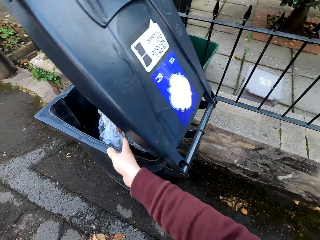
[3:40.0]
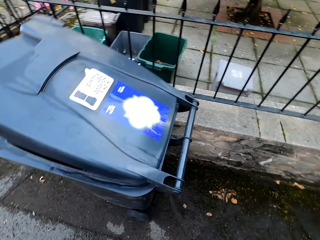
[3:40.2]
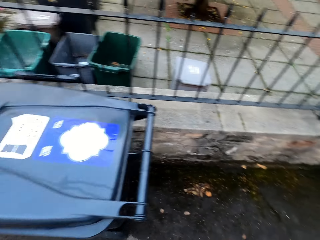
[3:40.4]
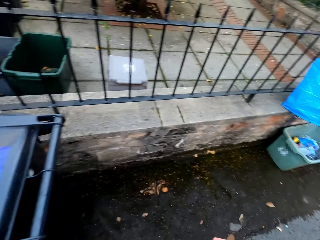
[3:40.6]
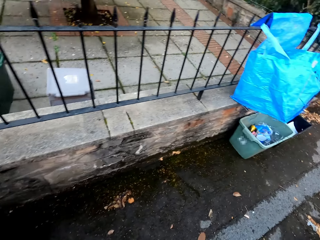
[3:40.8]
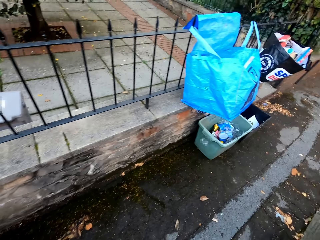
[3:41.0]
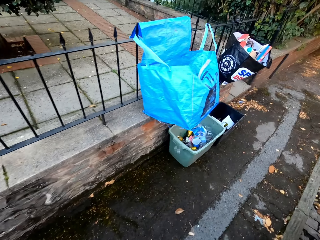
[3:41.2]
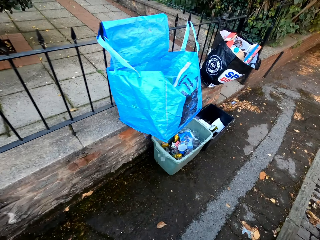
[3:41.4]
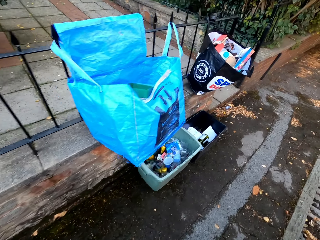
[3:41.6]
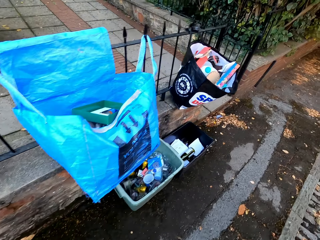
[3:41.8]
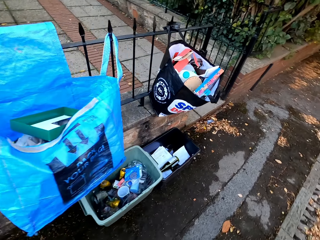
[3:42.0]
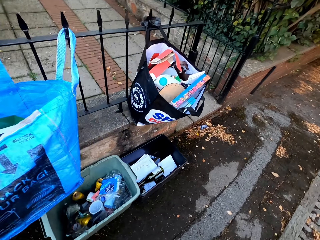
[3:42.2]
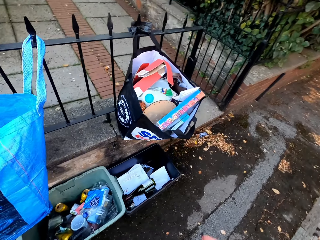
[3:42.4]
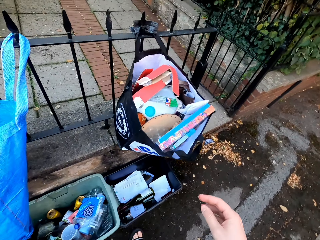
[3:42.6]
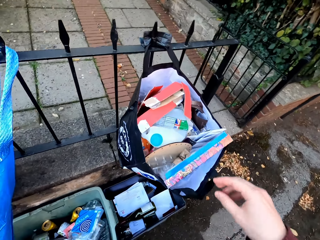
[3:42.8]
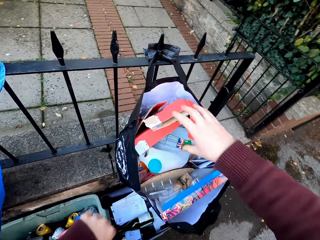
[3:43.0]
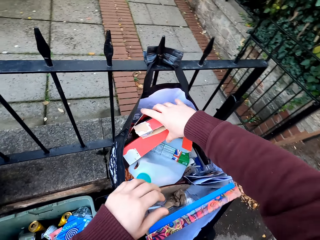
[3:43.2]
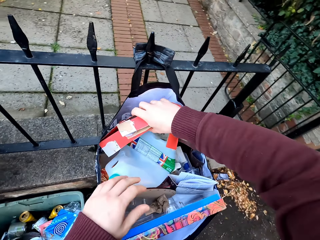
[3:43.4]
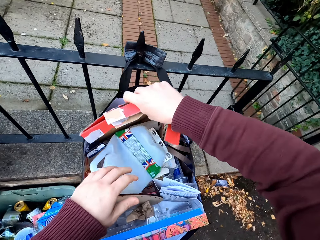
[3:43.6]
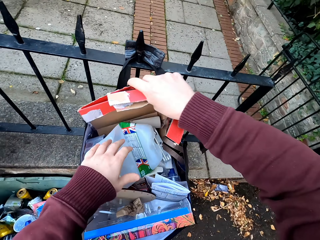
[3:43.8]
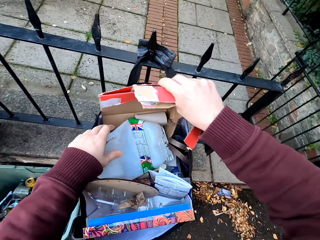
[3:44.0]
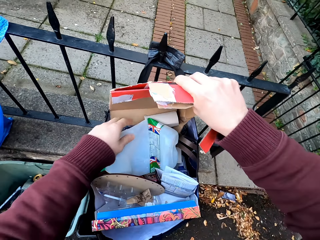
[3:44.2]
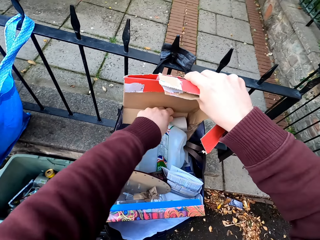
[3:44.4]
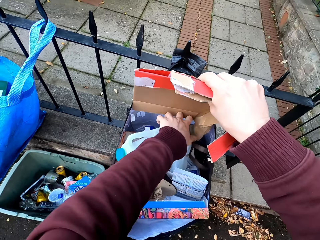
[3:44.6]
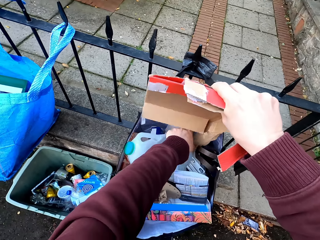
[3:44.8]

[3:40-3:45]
The camera wearer closes the dustbin. They walk around the compound. They walk outside the compound. They sort the garbage. They remove waste from the bag.

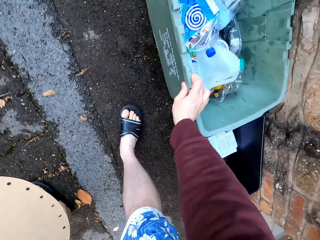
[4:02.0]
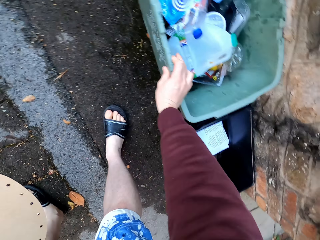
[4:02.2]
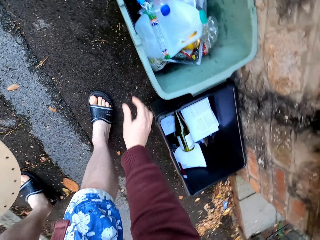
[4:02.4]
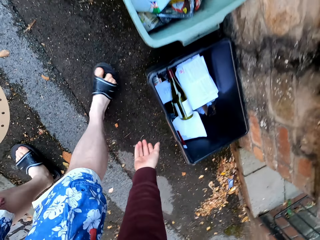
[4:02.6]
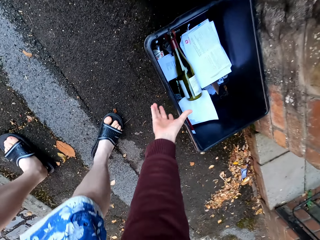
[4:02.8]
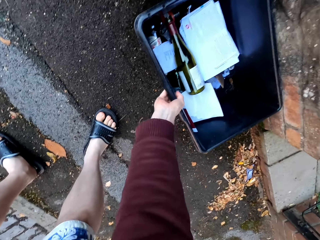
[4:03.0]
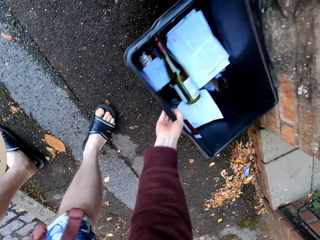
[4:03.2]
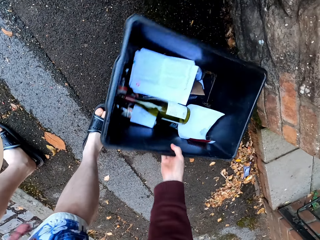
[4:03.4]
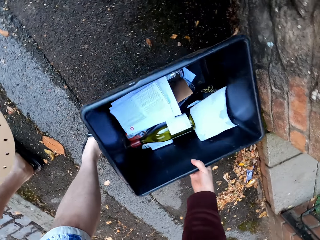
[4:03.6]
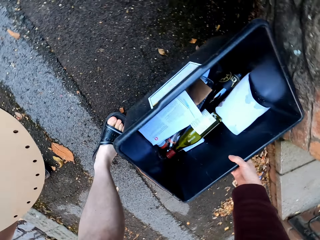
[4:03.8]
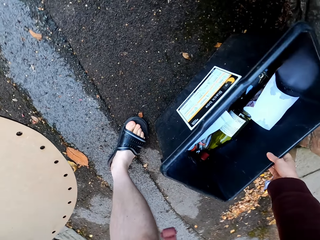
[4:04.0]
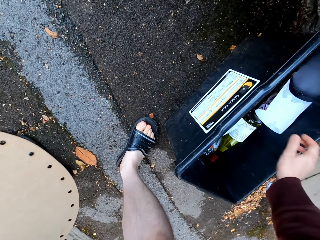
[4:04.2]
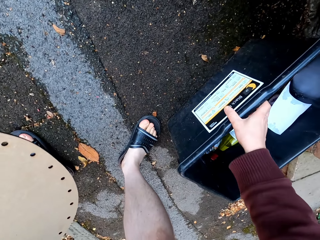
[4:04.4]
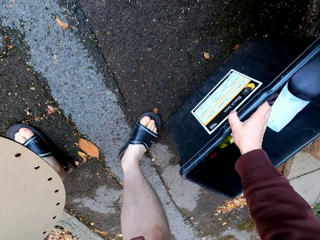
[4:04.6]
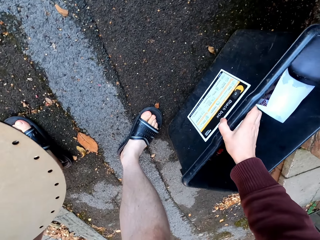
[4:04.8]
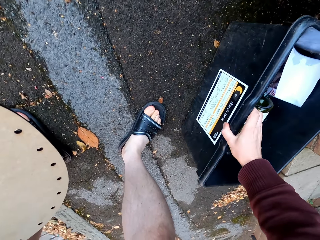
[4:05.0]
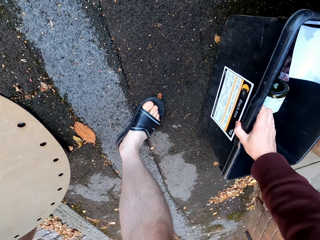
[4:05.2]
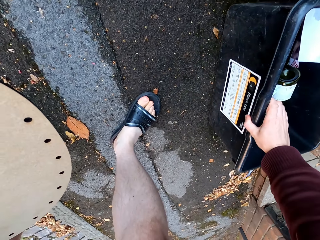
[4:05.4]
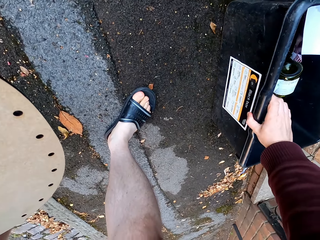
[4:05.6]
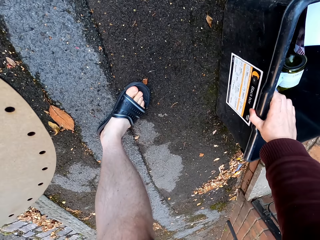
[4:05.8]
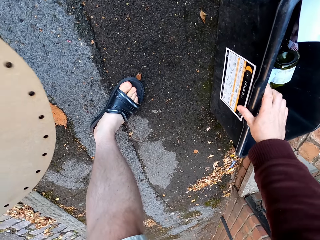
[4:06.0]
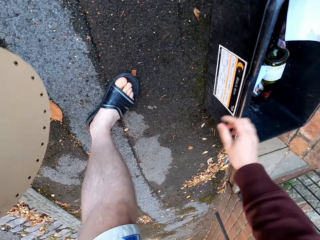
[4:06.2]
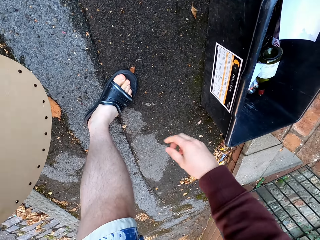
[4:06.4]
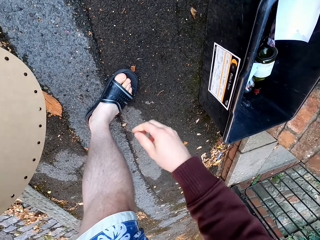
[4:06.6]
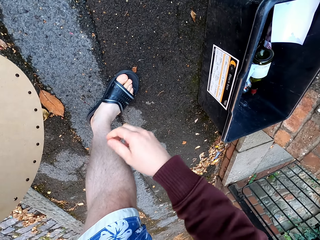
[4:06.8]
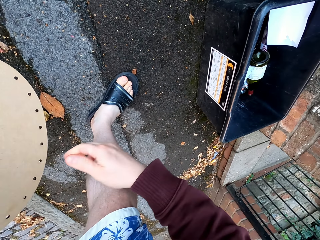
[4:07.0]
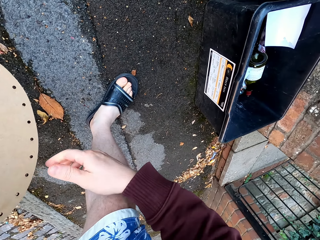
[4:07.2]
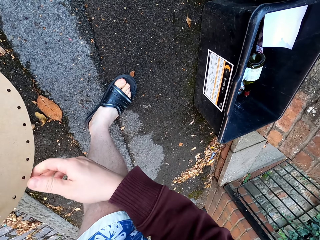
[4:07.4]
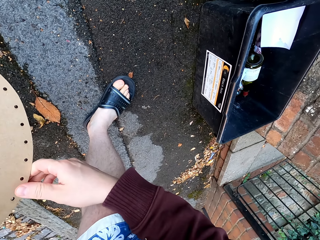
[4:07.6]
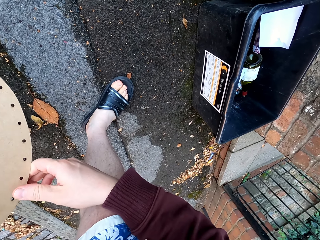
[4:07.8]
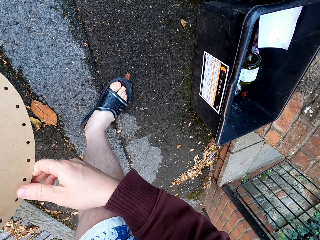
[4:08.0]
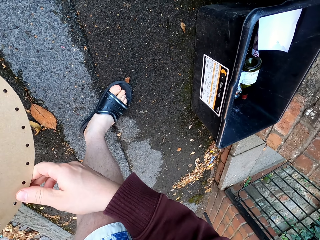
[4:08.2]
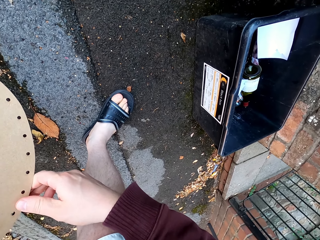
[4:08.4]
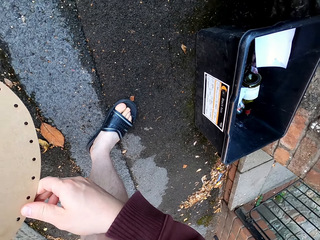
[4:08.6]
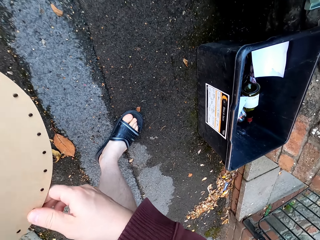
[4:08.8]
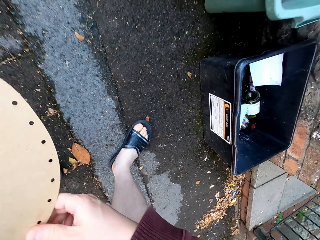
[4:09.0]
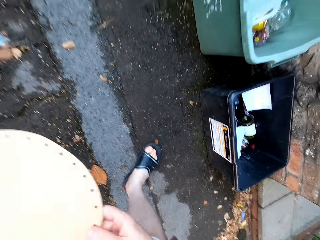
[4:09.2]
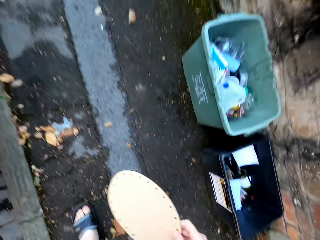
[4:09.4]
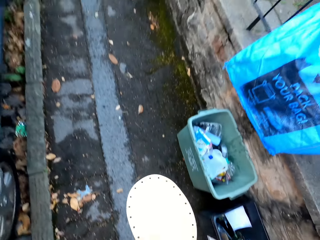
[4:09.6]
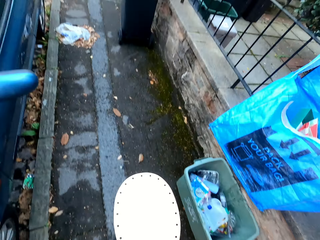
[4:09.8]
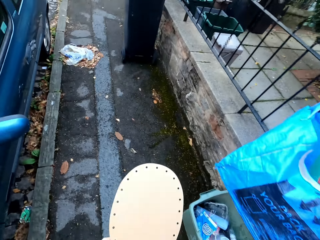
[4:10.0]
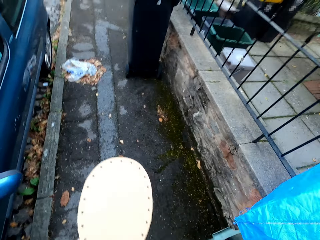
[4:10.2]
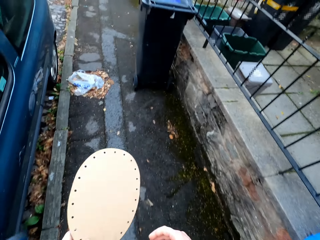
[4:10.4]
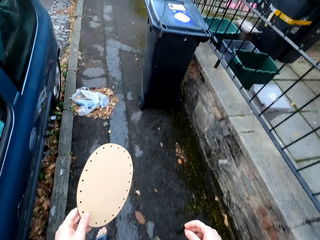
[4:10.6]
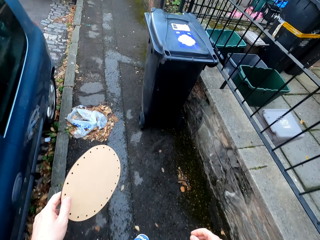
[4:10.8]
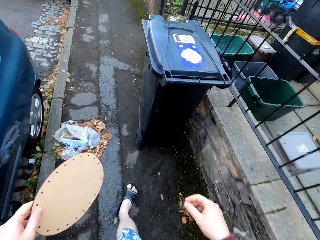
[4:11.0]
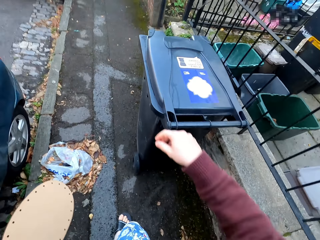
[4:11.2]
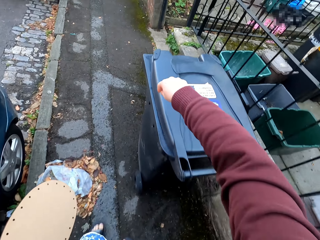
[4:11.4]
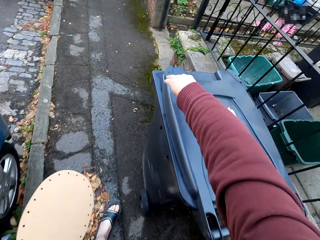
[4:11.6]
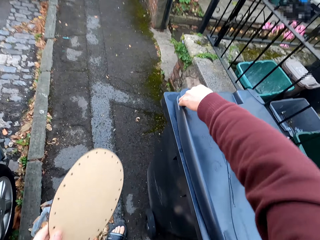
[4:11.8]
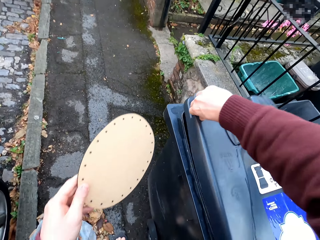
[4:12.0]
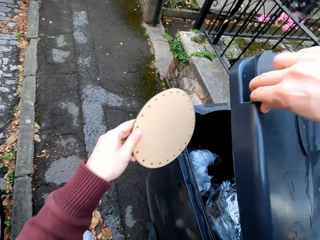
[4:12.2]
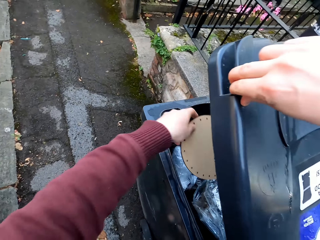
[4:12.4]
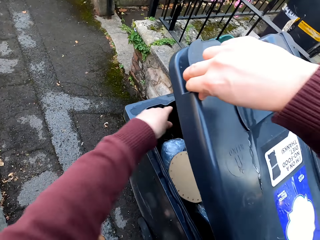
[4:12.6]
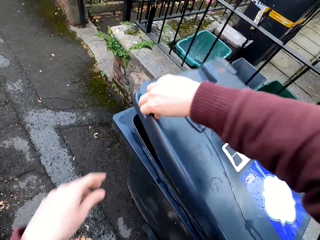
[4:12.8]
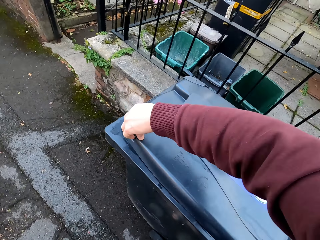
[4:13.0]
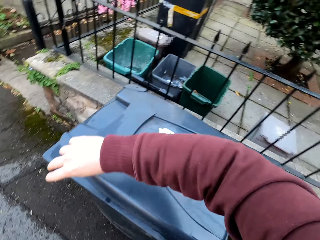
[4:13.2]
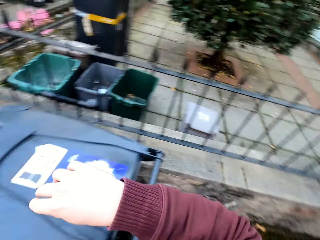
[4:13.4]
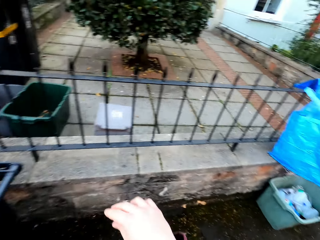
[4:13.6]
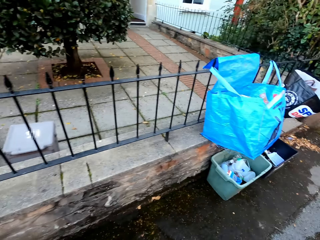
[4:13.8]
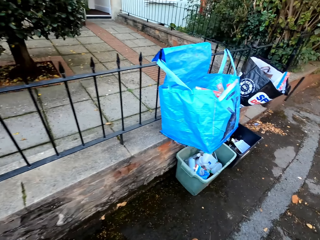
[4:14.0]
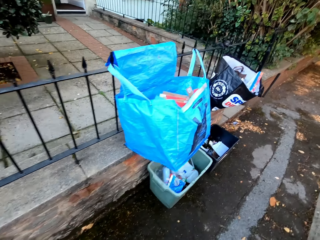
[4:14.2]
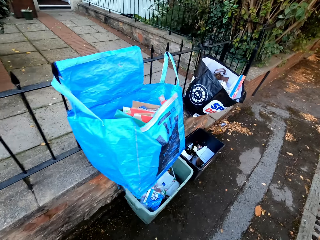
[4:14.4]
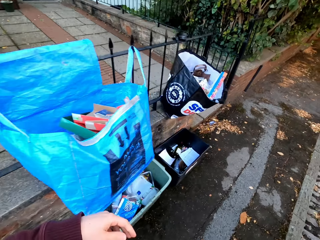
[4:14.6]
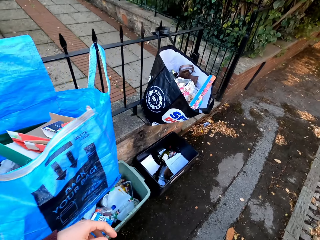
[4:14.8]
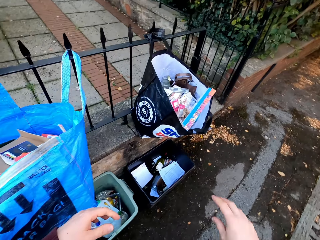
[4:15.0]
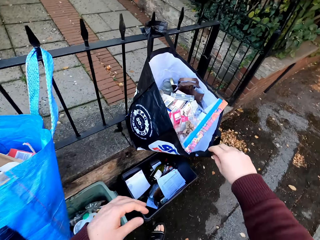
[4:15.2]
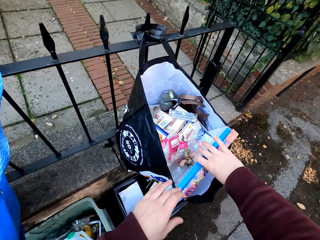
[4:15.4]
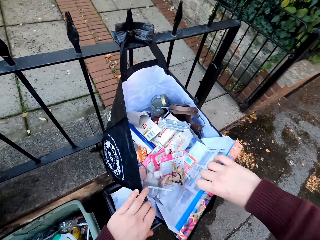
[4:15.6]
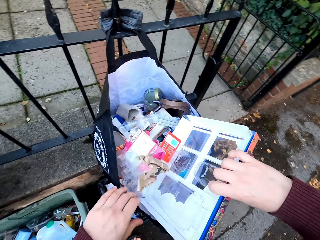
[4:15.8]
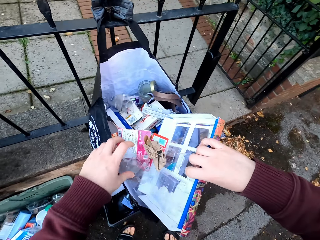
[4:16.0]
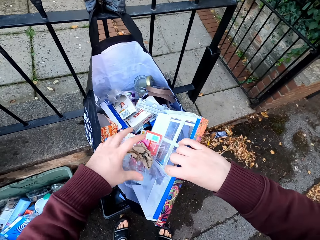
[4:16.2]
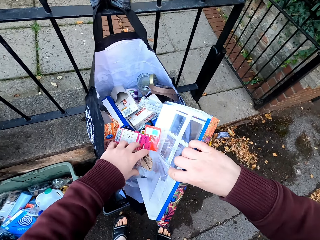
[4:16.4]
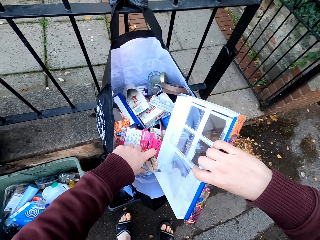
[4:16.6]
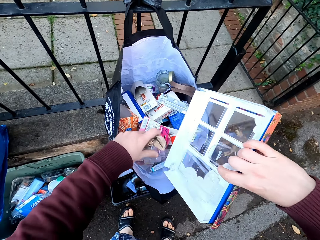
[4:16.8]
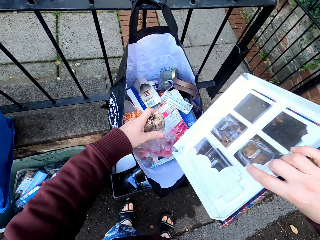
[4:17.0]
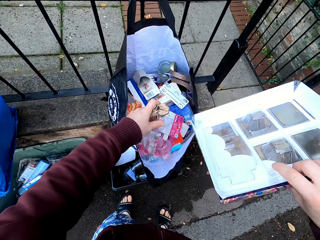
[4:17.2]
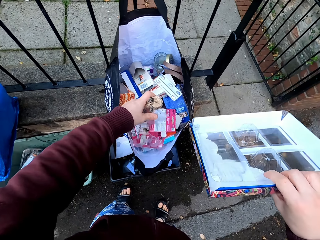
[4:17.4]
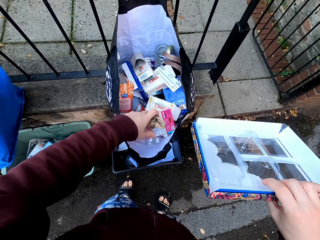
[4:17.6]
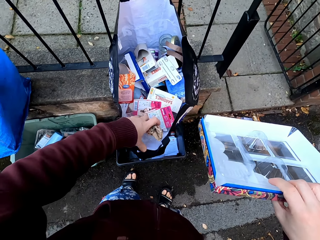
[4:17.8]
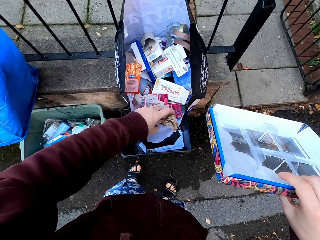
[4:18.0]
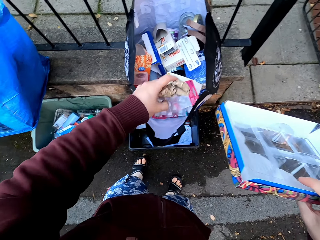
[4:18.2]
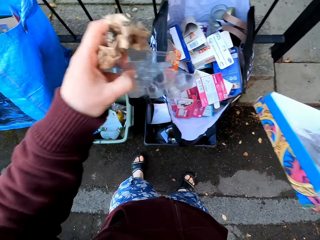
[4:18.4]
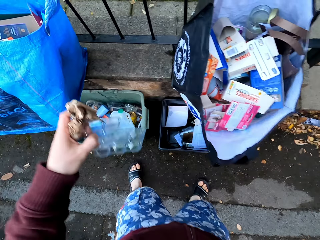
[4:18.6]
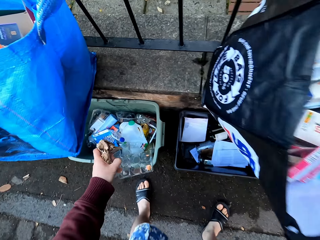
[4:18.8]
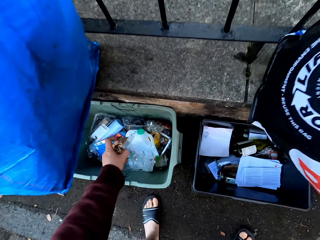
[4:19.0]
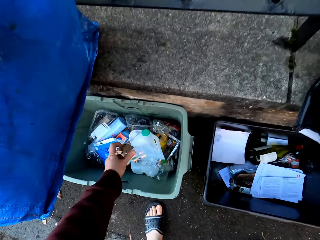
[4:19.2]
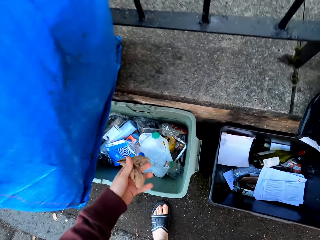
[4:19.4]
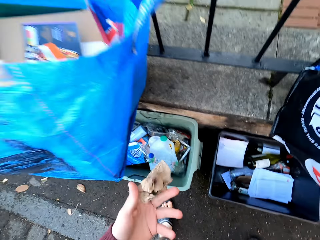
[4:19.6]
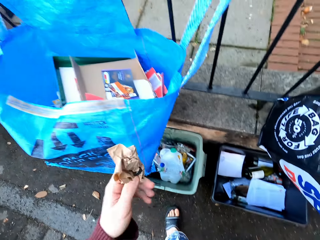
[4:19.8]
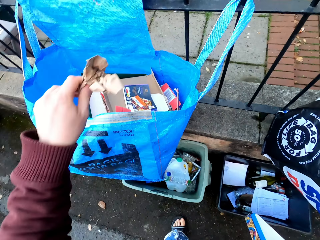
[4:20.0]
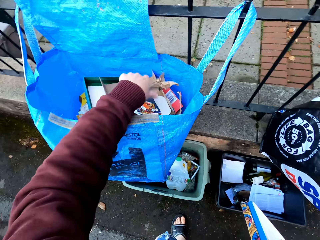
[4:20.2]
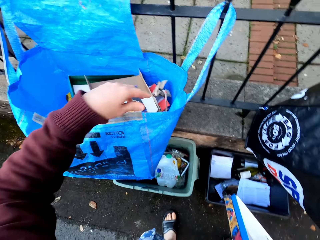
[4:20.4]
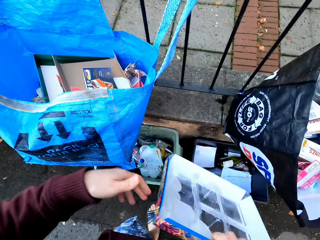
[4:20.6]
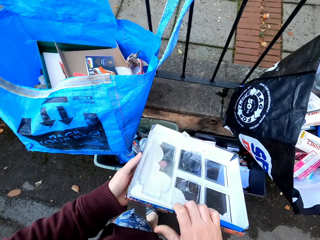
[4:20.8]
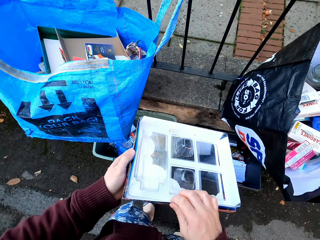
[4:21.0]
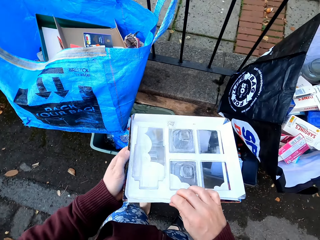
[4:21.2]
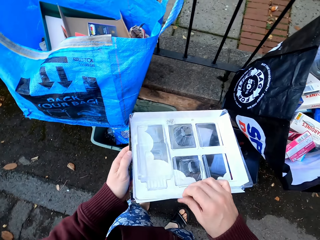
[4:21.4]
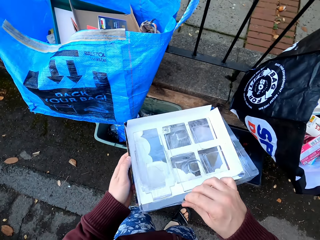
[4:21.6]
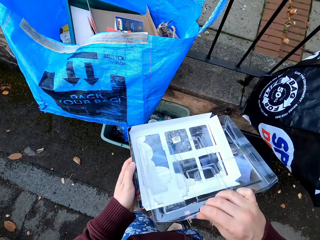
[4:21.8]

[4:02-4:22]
The camera wearer turns another dustbin. They walk around the compound. They walk outside the compound, open the dustbin, put the garbage in the litter bin, and close the bin. They walk around the compound. They walk outside the compound. They sort the garbage. They remove dirt from the bag, drop it in the dustbin, and drop paper in the bag.
